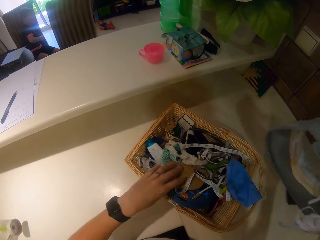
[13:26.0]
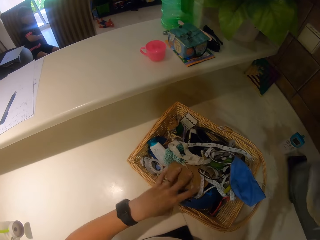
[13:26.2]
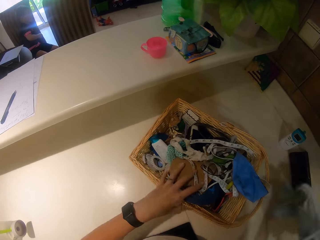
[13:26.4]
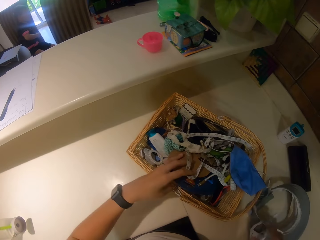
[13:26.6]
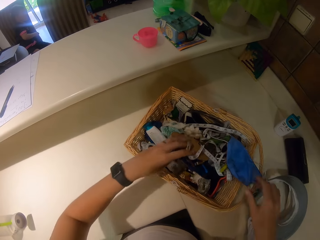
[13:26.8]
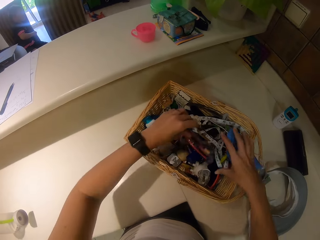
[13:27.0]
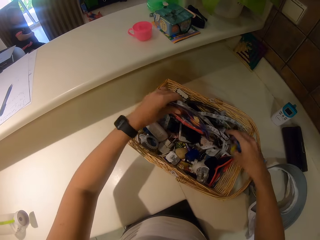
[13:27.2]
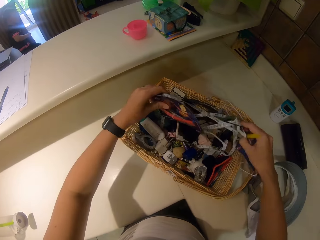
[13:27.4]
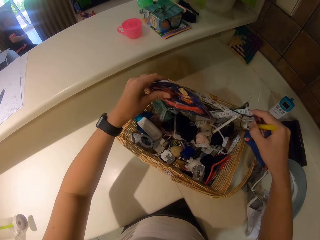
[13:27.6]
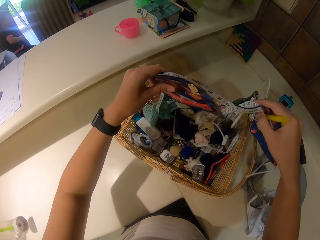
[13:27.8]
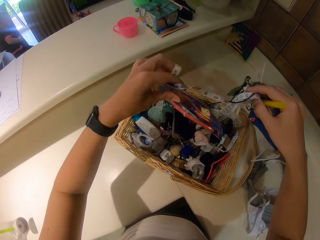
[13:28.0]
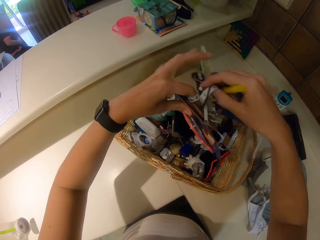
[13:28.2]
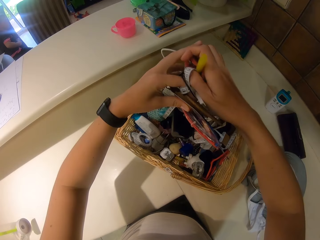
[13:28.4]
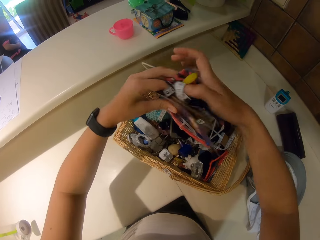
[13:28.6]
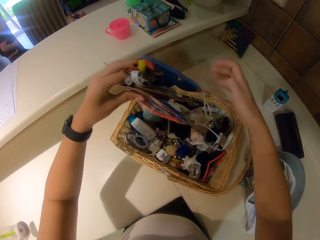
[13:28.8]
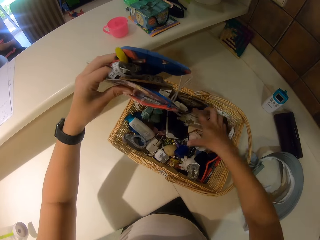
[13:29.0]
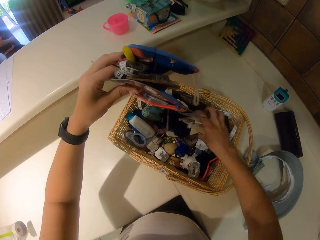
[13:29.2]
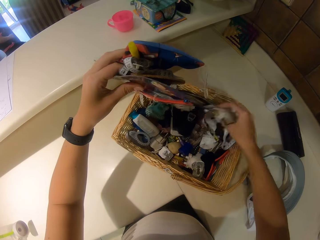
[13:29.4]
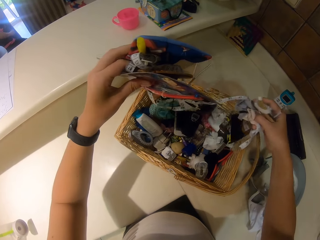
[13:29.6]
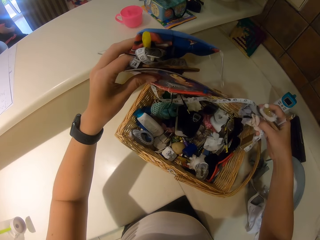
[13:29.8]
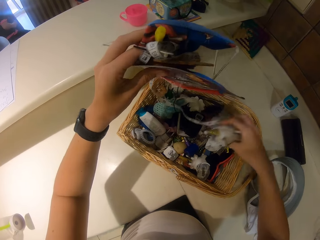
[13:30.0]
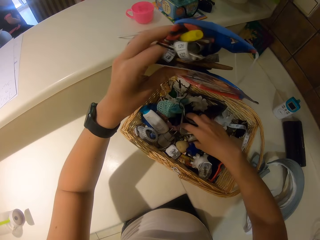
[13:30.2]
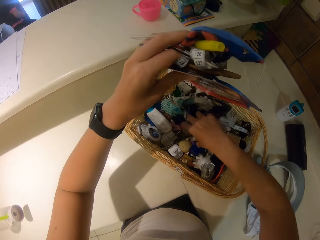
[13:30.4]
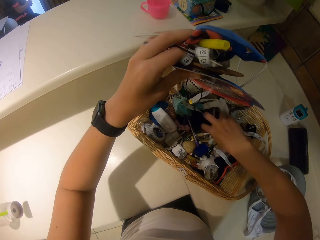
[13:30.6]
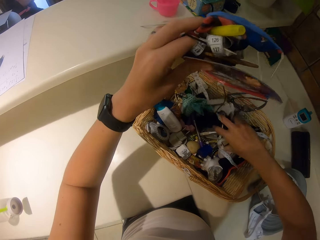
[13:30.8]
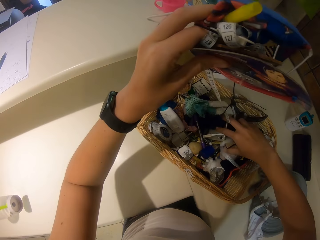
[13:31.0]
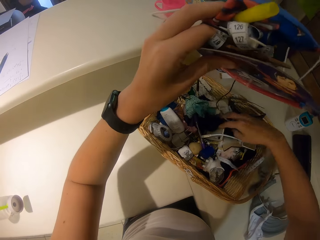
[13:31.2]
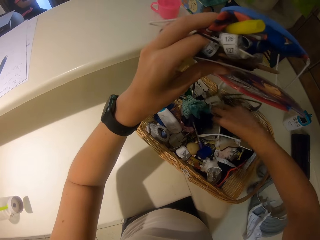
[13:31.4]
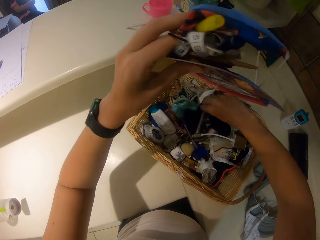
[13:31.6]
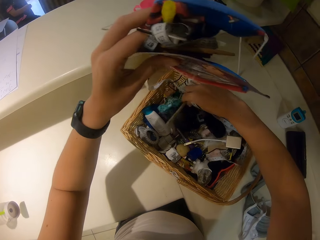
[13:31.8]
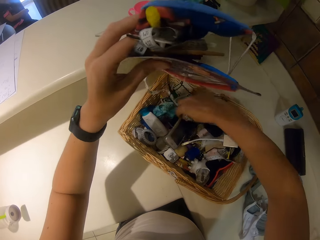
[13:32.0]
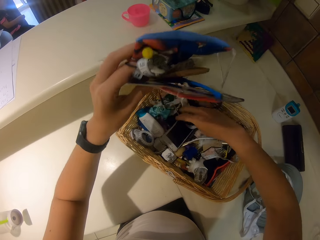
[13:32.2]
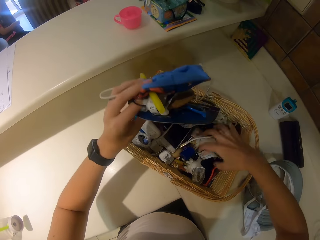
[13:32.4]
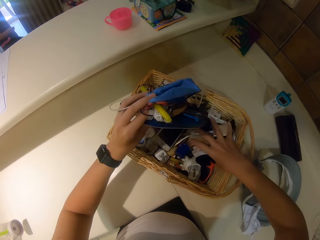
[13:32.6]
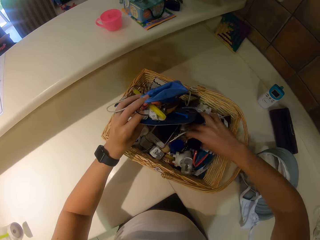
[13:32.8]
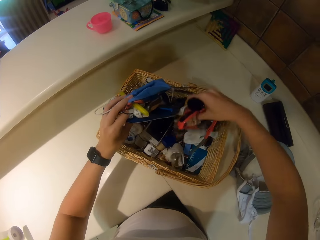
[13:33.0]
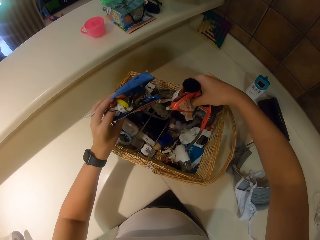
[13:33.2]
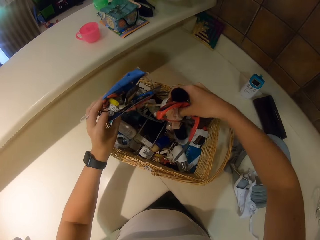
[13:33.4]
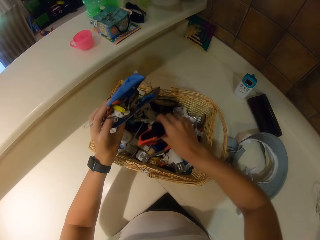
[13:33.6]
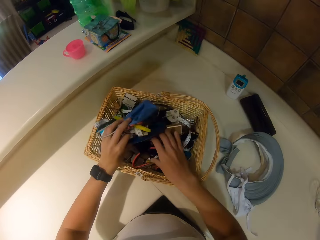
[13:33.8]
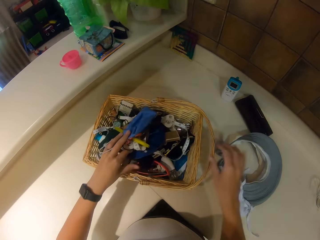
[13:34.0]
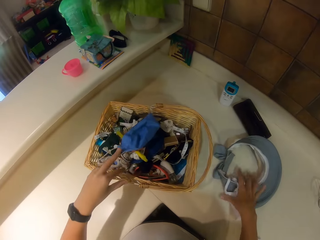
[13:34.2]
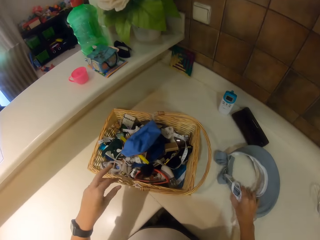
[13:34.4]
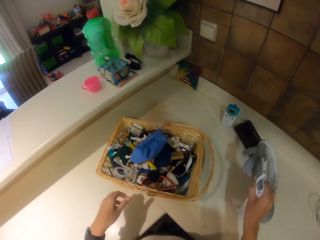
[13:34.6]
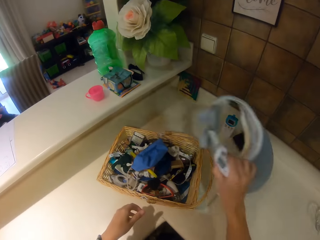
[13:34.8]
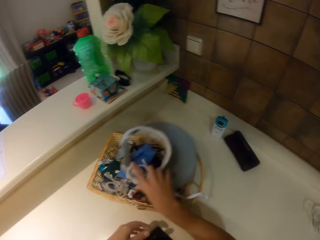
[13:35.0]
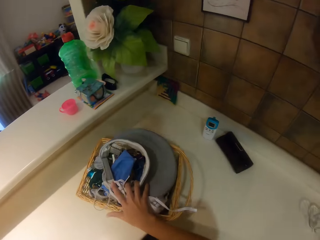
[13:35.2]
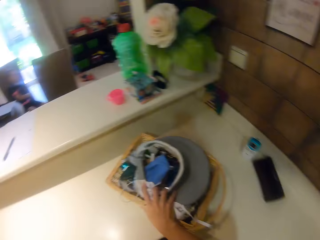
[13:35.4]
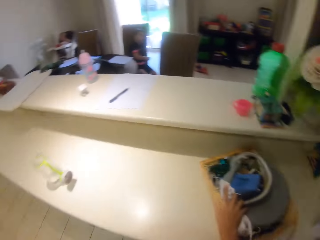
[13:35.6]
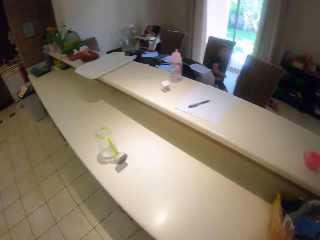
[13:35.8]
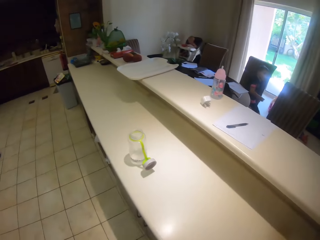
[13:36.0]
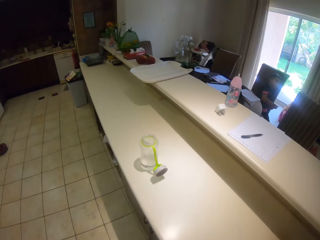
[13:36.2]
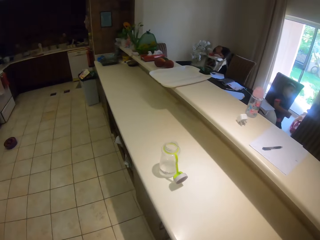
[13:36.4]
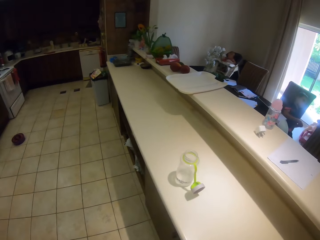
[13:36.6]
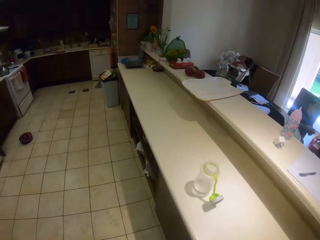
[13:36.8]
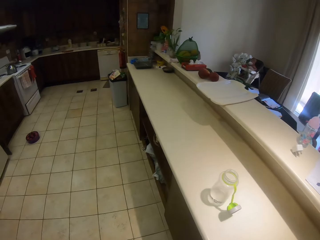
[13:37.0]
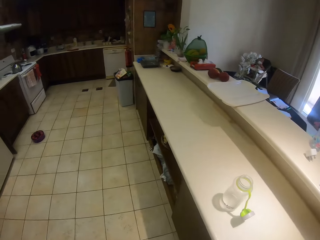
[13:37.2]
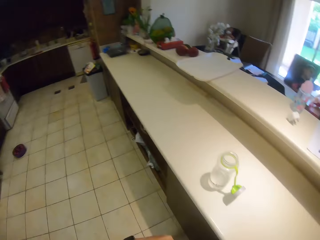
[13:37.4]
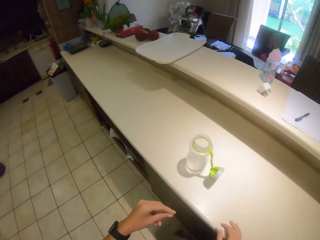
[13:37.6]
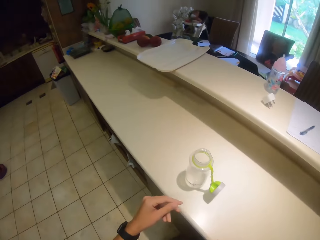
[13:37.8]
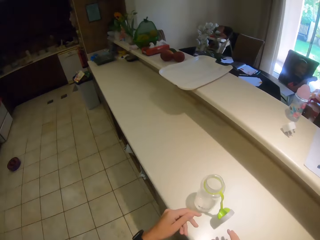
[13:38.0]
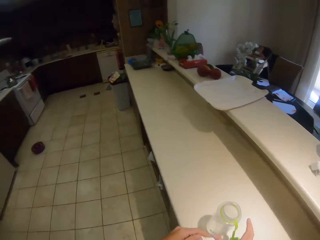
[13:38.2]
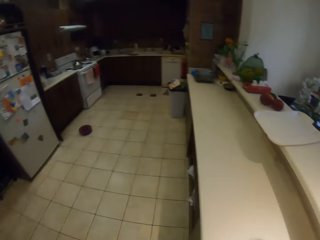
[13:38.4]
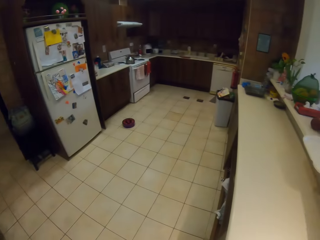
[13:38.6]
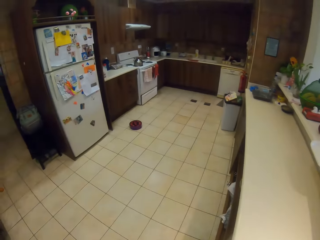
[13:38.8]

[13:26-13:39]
The camera wearer holds the cap. They hold the materials. They search items in the basket. They hold the cap. They put down the cap. They return things in the basket.

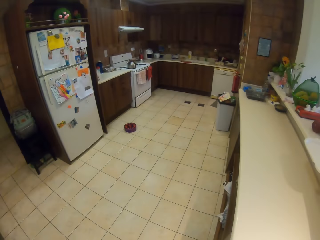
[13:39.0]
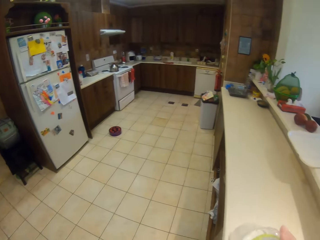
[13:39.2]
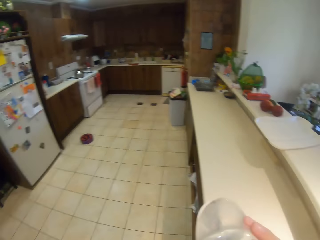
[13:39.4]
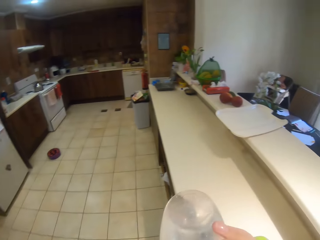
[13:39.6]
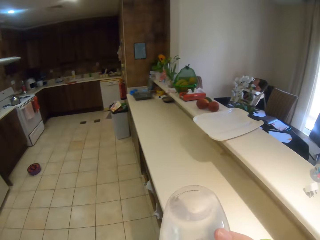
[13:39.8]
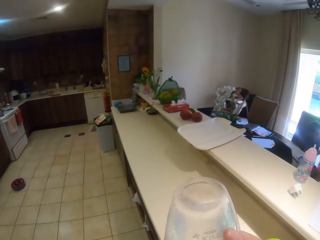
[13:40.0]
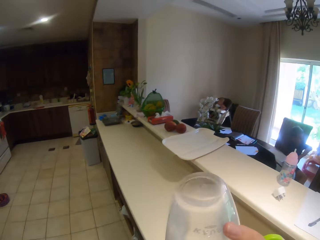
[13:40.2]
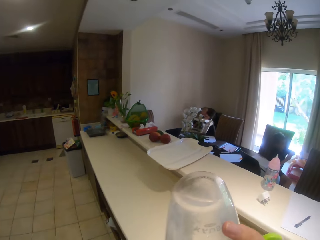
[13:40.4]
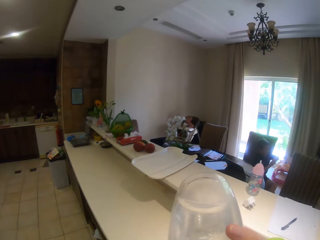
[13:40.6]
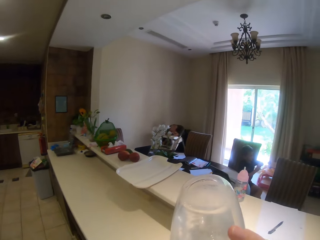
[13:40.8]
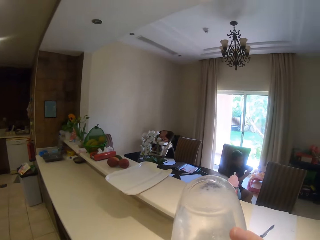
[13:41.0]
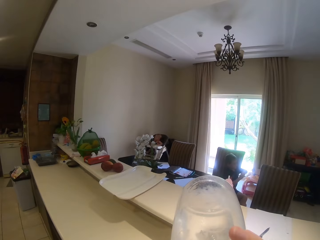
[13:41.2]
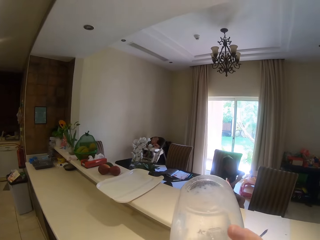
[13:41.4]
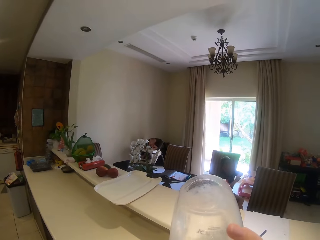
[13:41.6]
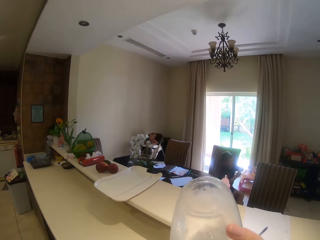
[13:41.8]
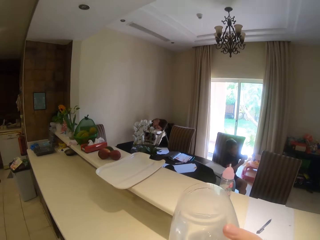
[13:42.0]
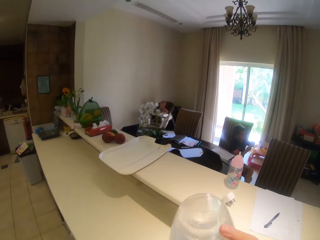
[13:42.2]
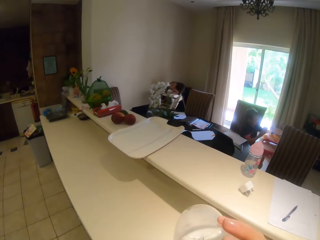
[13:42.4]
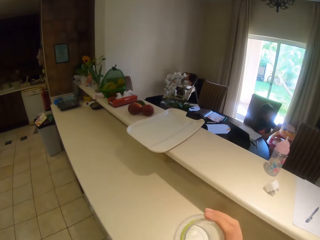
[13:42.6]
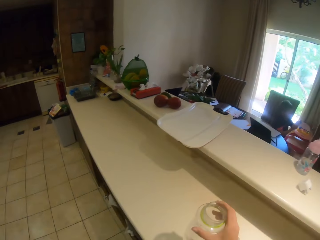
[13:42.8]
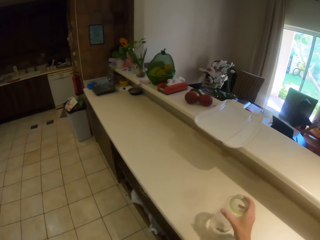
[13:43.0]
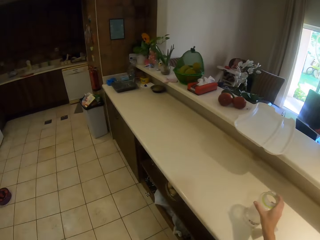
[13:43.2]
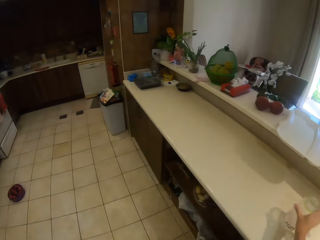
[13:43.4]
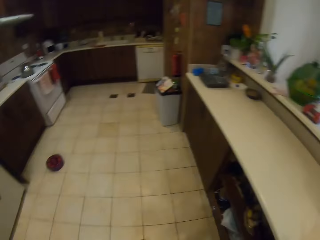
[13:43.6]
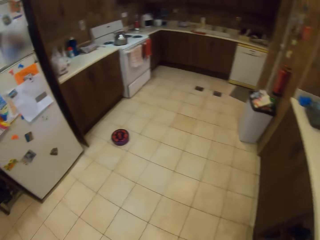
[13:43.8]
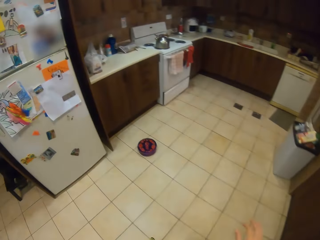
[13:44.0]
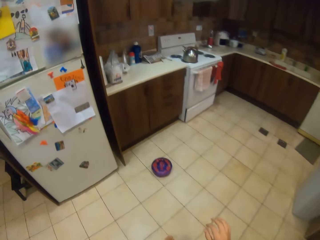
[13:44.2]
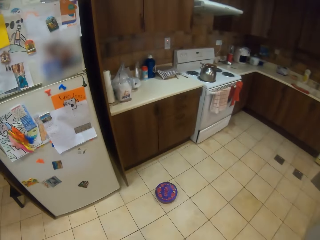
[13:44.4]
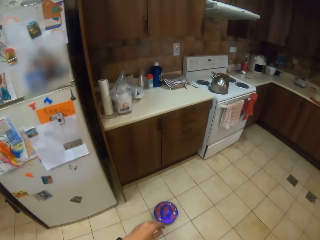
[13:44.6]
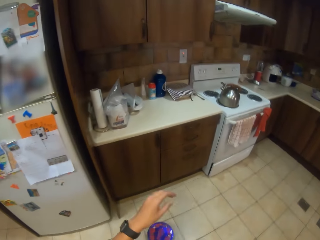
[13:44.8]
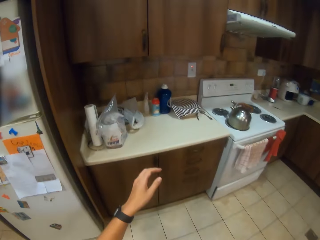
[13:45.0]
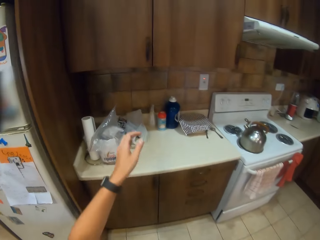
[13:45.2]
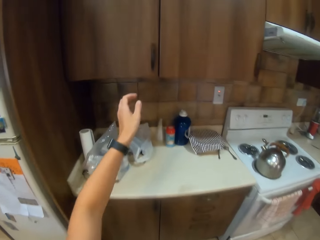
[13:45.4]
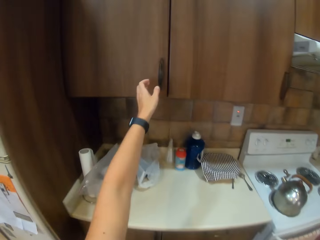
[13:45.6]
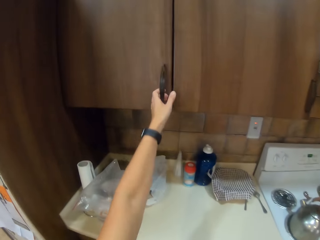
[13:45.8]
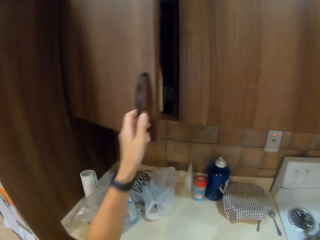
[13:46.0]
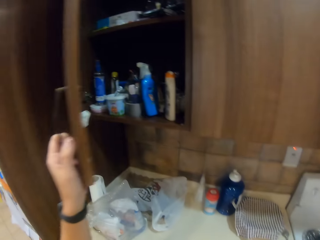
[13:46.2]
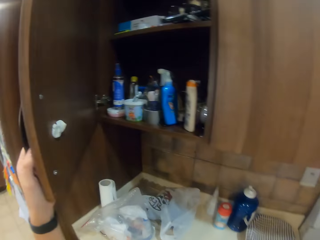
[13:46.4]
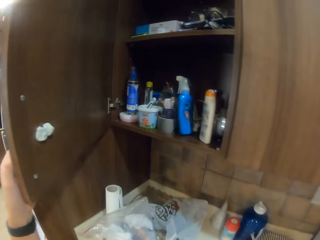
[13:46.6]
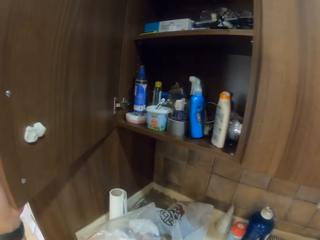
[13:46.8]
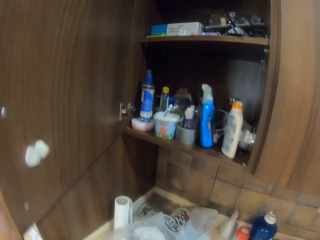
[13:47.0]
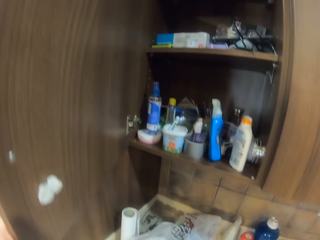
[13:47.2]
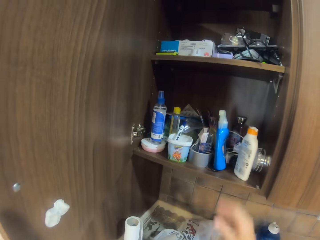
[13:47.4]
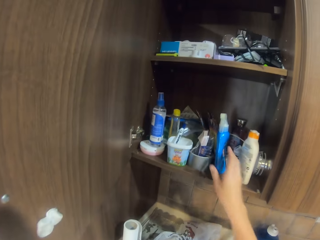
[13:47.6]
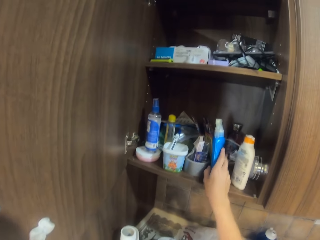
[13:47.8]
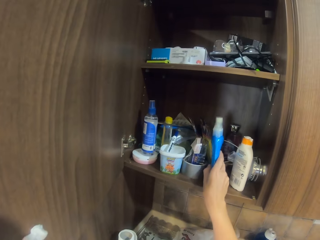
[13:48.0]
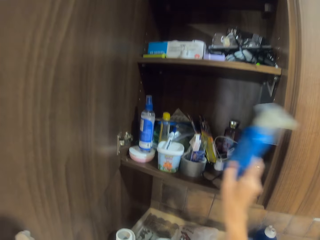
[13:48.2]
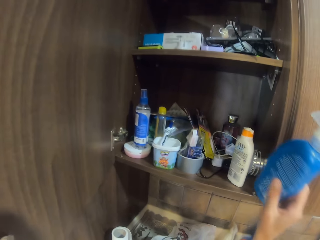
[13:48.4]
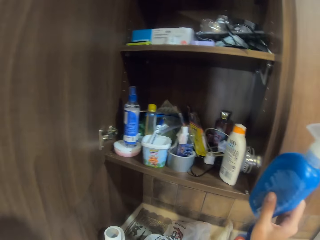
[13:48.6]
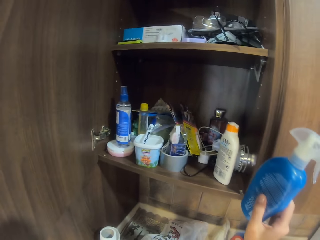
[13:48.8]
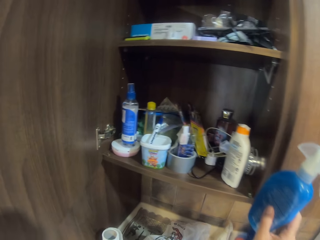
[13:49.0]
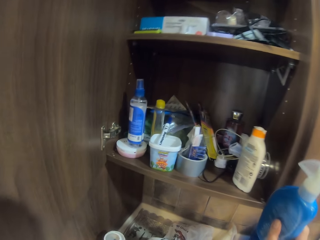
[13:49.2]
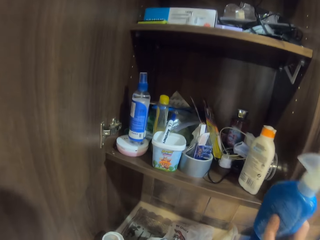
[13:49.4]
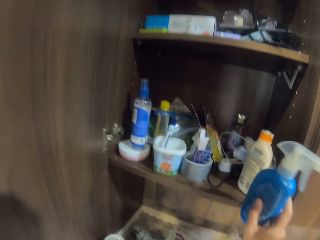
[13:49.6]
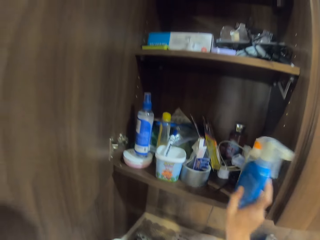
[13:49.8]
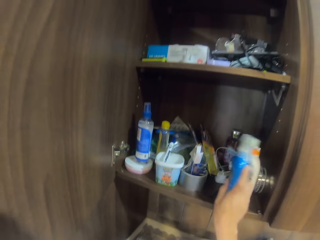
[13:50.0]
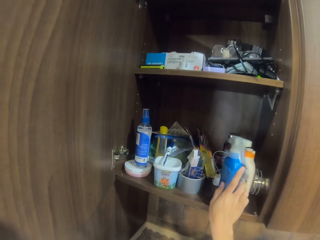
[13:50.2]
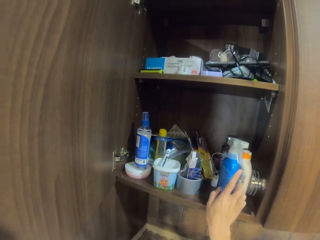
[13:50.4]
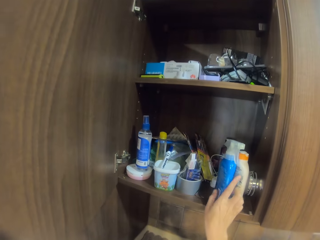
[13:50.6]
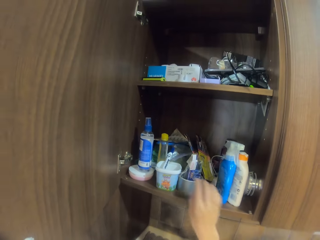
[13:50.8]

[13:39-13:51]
The camera wearer holds the bottle. They pick up the mug. They drink from the mug. They put down the bottle. They walk away. They walk around. They open the cabinet. They hold the bottle. They pick up the bottle. They look inside the cabinet. They put the bottle in the cabinet.
